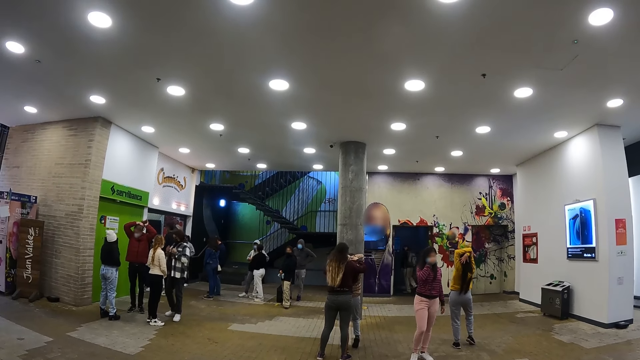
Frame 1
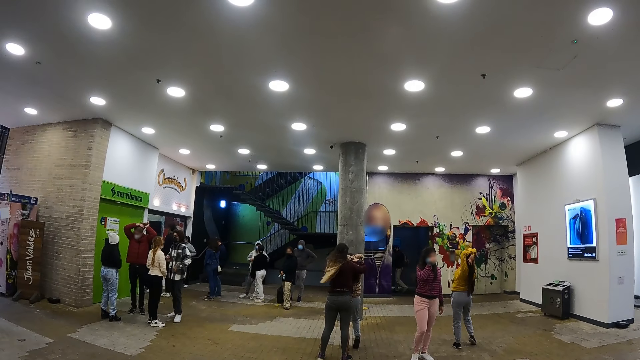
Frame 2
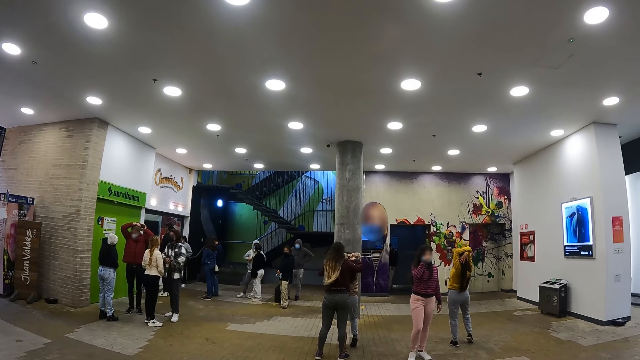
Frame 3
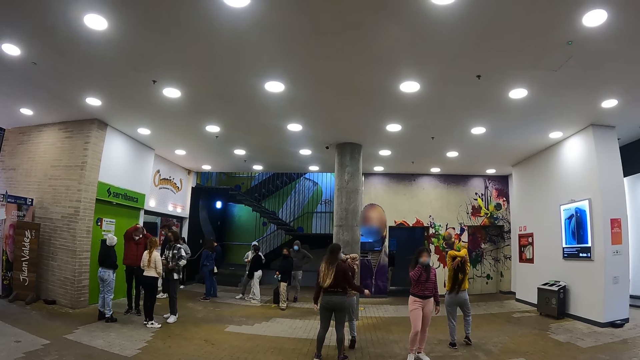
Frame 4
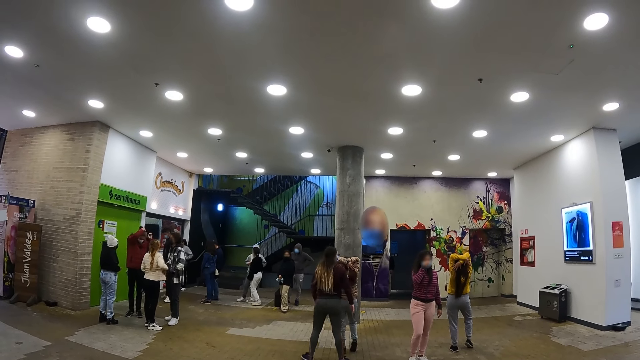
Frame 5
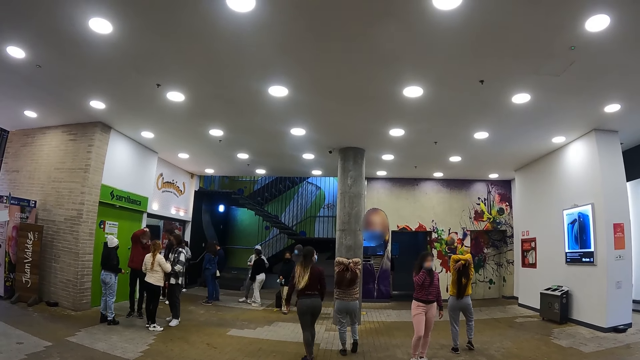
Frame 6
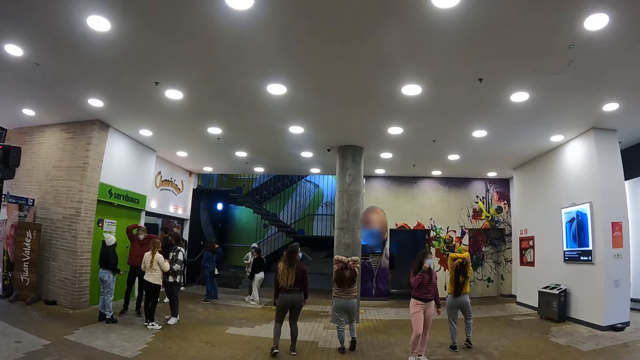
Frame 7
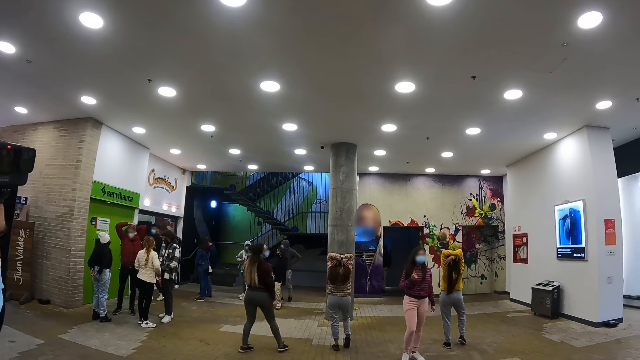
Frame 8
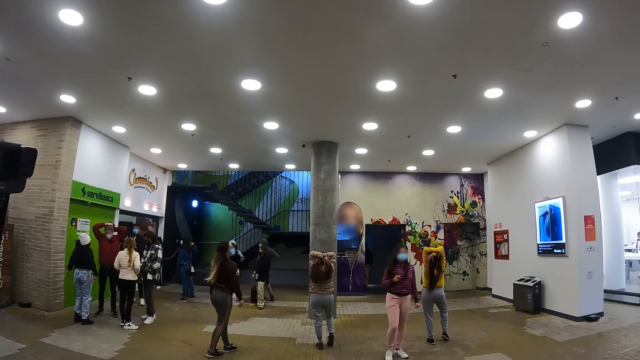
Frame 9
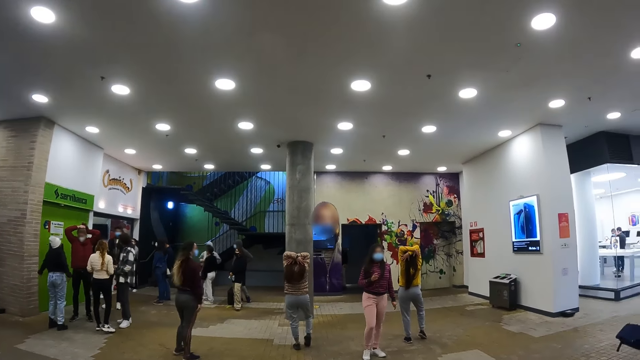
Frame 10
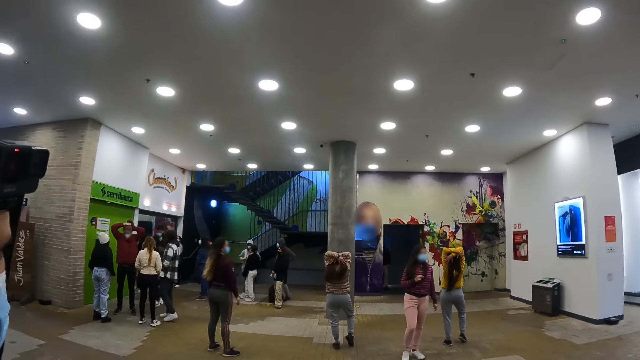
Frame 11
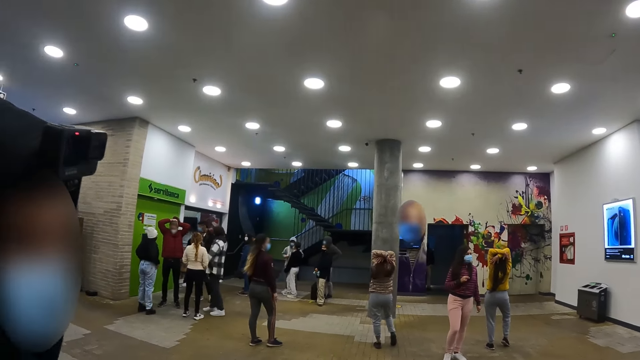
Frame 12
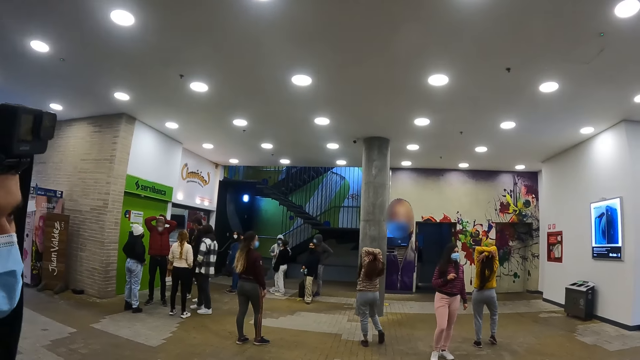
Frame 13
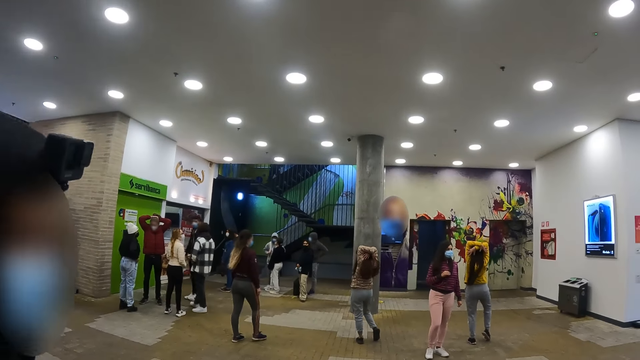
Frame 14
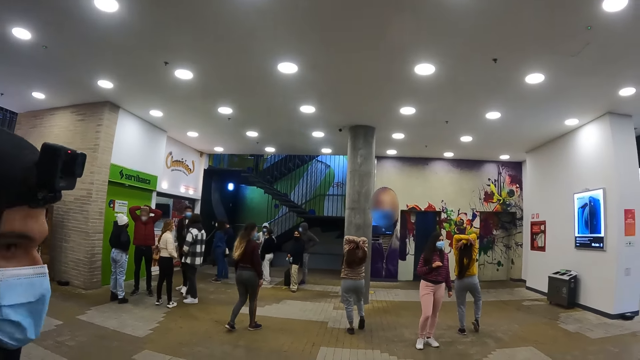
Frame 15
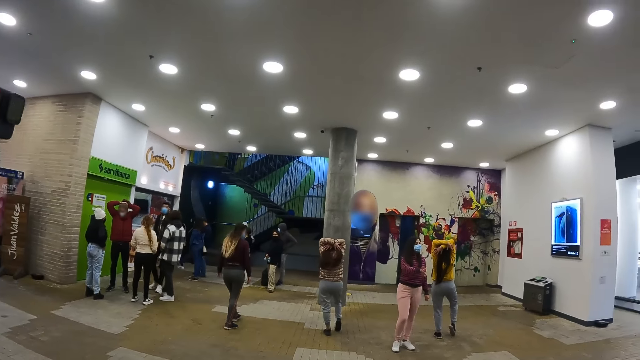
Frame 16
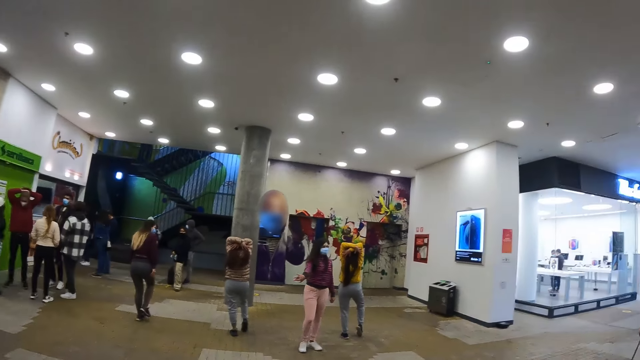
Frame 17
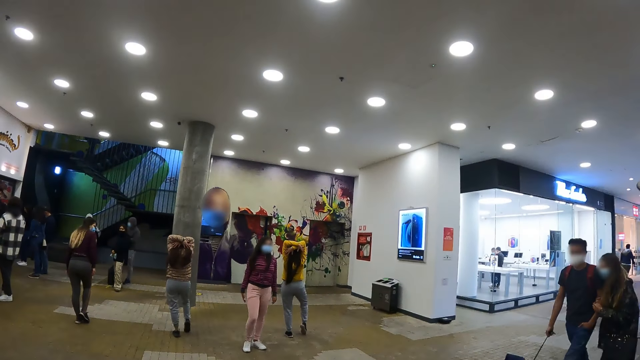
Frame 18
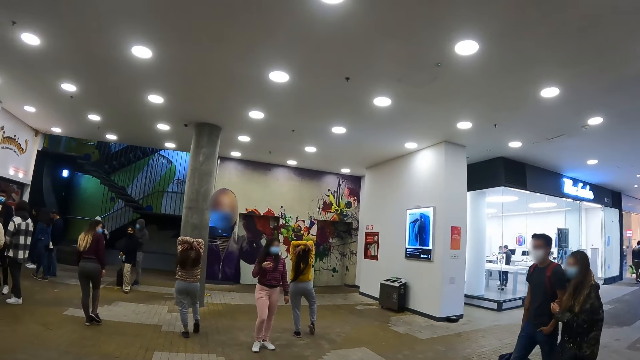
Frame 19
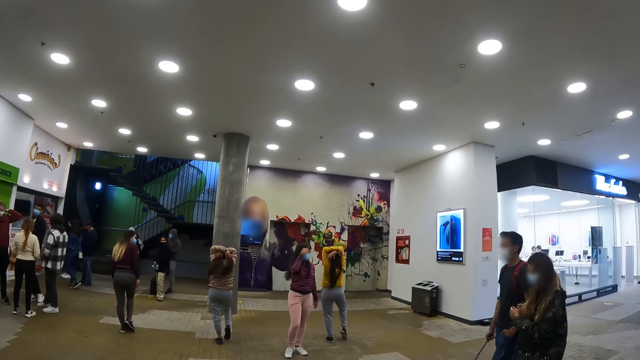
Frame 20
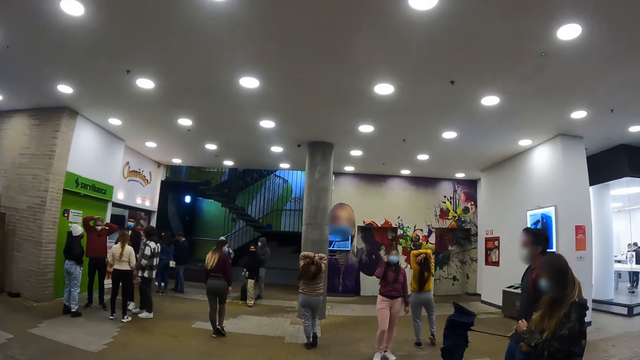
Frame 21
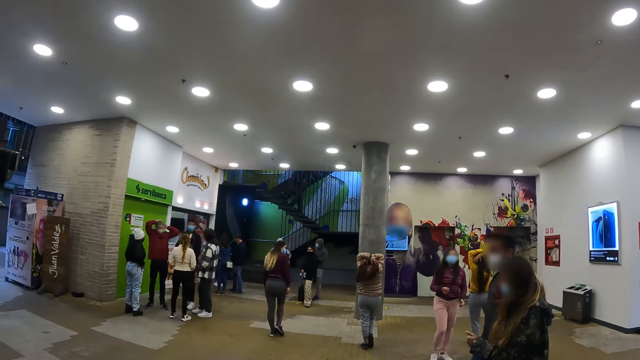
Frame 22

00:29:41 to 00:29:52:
A person touches her face mask. Another person stretches her hands on her head. A third person walks on a floor. A man looks around.

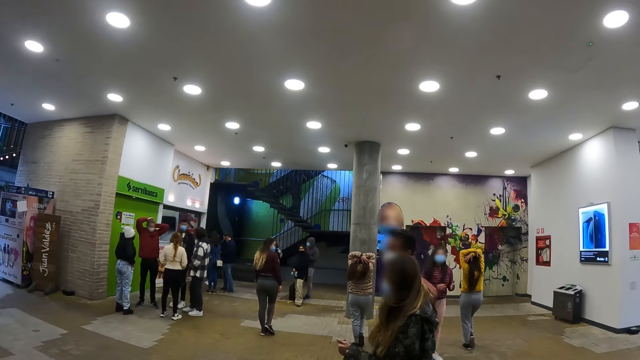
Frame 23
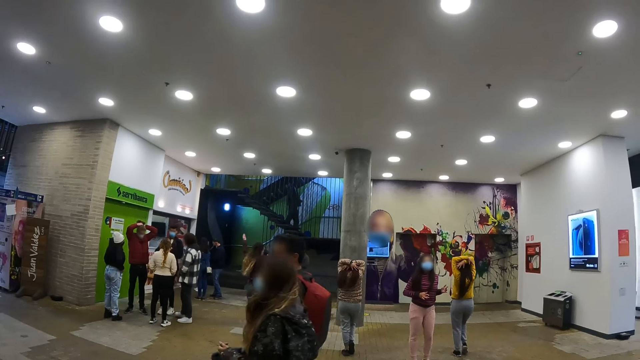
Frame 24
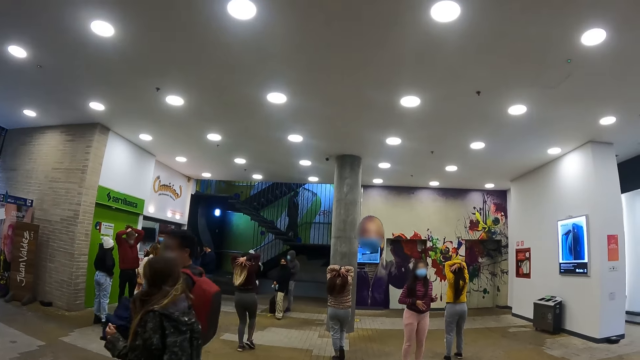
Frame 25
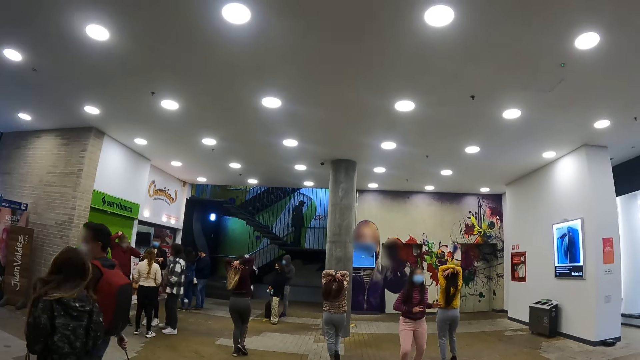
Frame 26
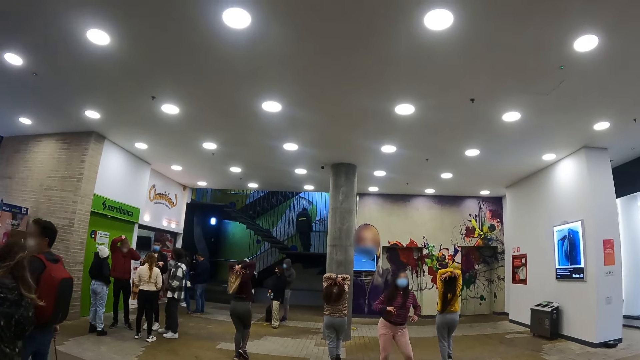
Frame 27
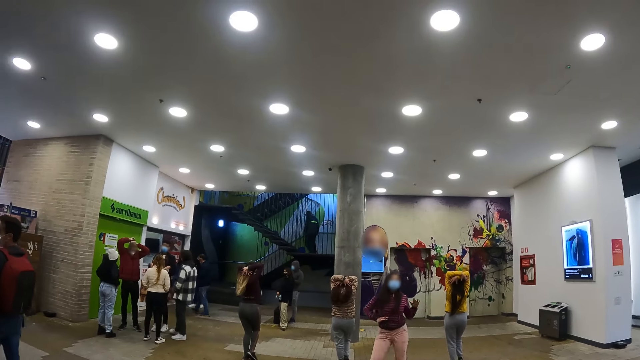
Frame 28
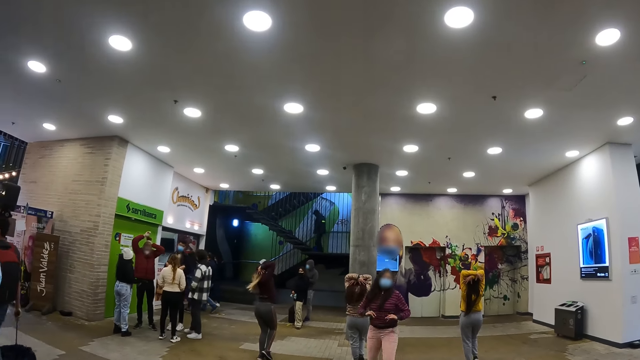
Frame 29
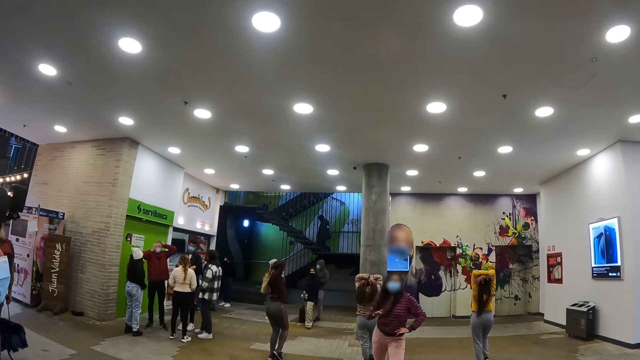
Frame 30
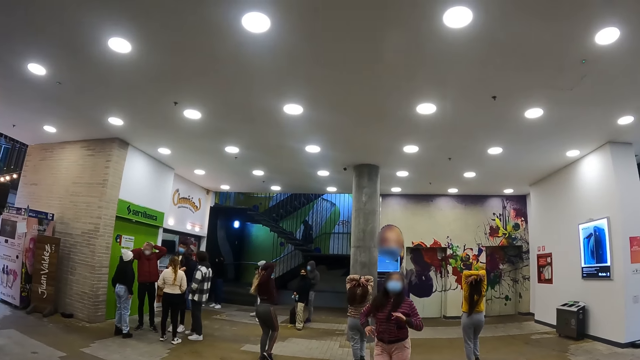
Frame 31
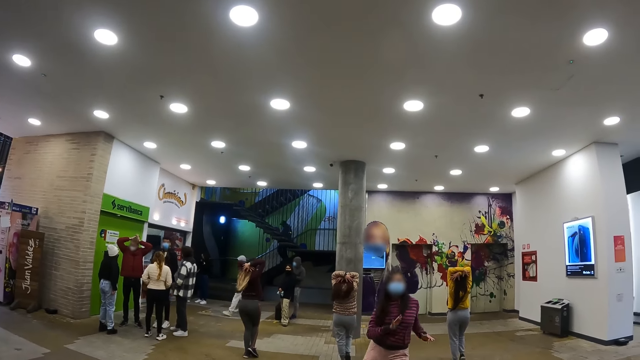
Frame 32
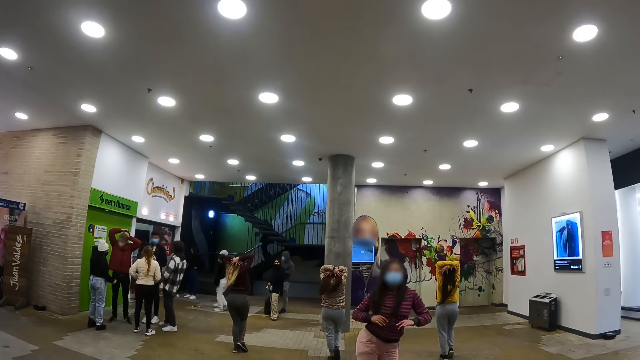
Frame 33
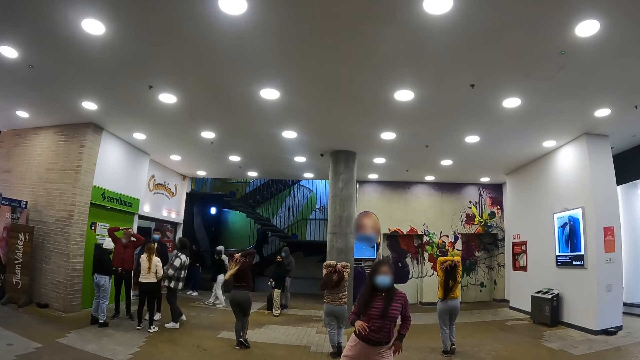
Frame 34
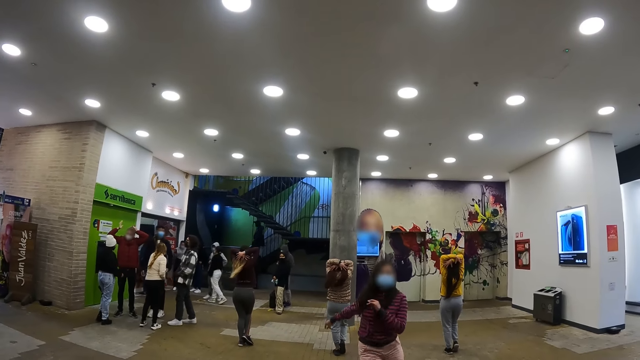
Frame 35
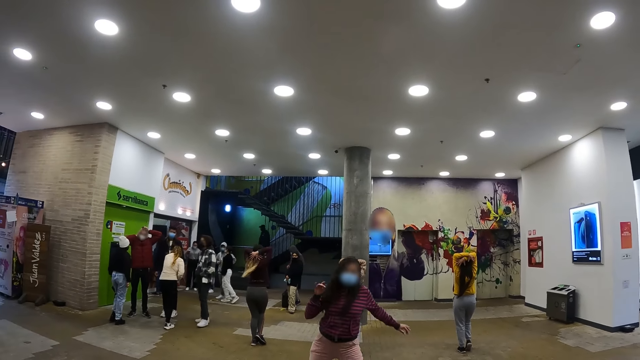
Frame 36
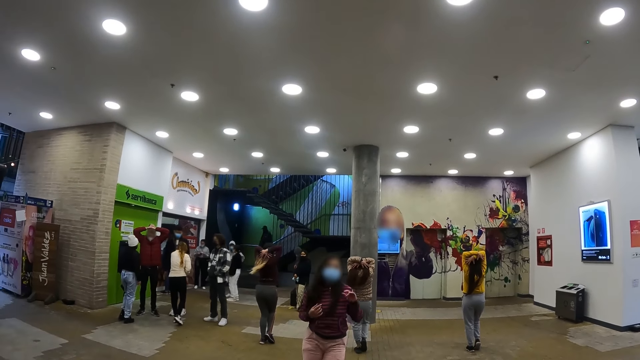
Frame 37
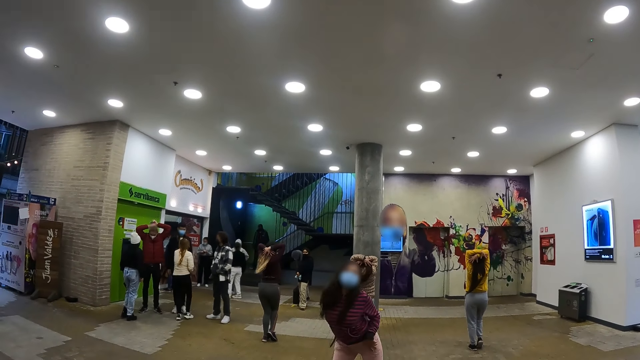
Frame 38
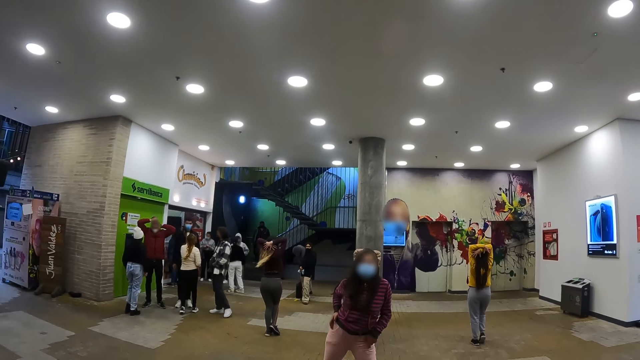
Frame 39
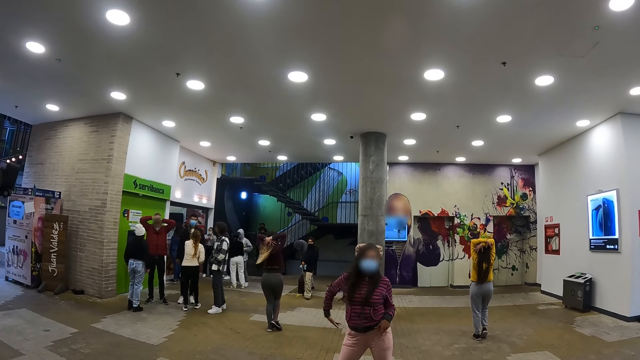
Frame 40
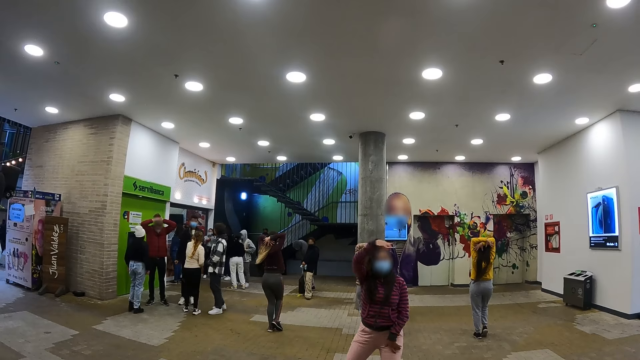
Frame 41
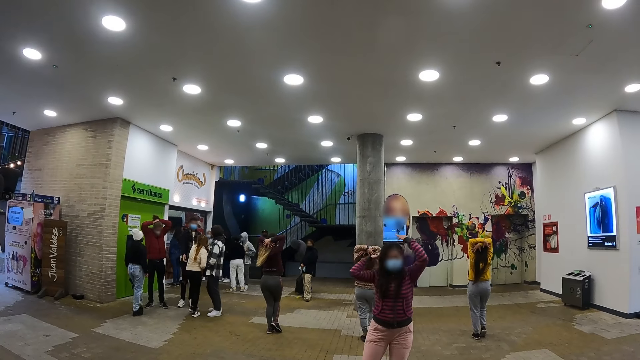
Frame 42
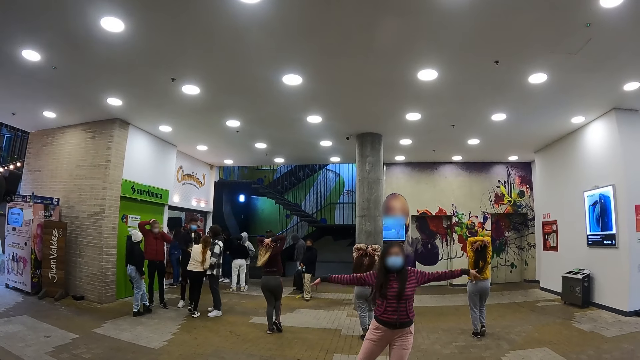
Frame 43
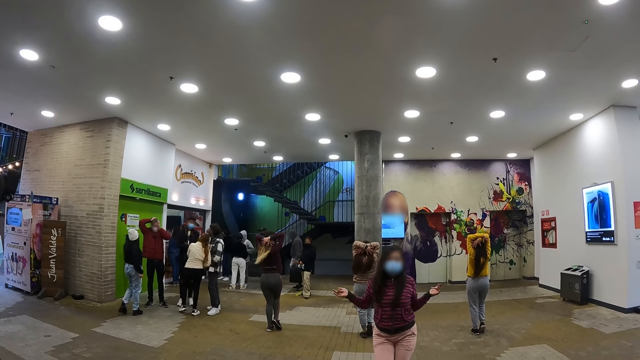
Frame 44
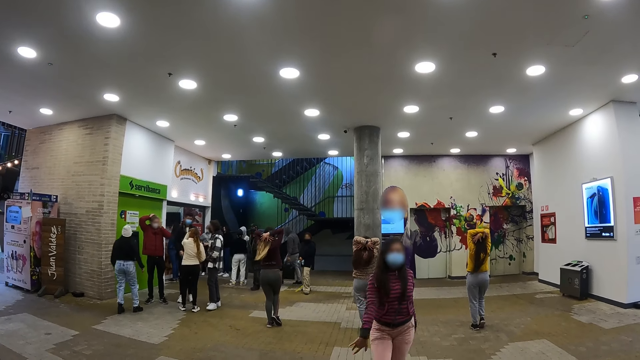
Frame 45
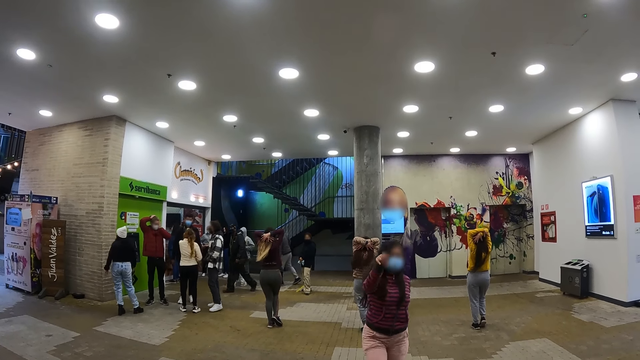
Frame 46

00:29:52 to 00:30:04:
A person stretches her hands on her head. Another person dances on a floor.
